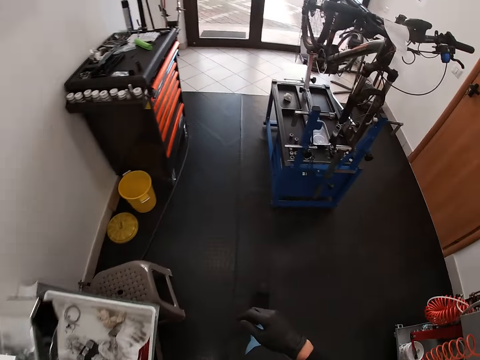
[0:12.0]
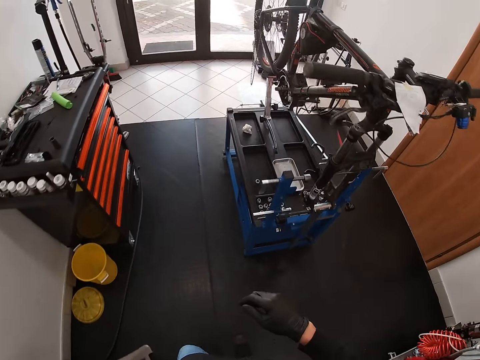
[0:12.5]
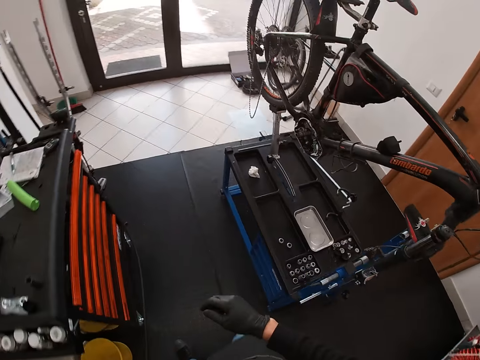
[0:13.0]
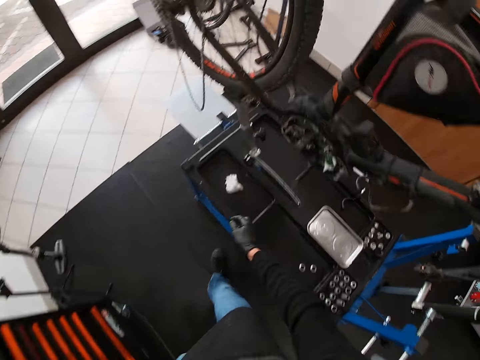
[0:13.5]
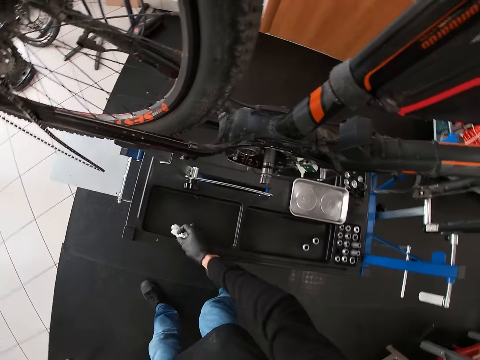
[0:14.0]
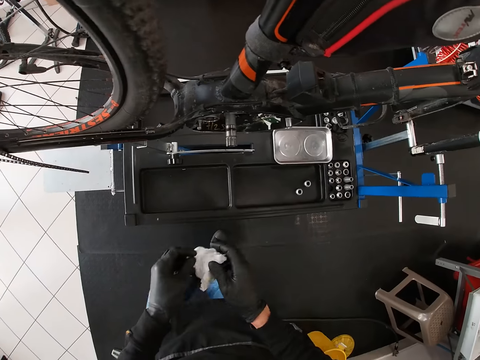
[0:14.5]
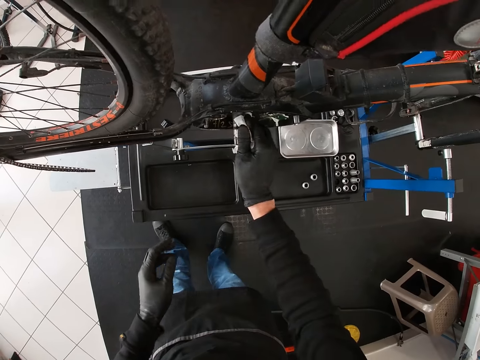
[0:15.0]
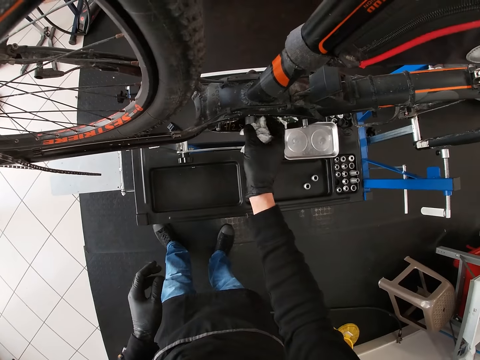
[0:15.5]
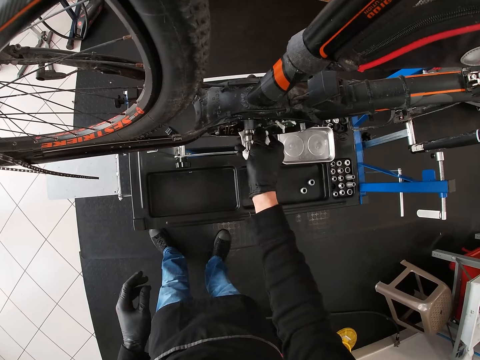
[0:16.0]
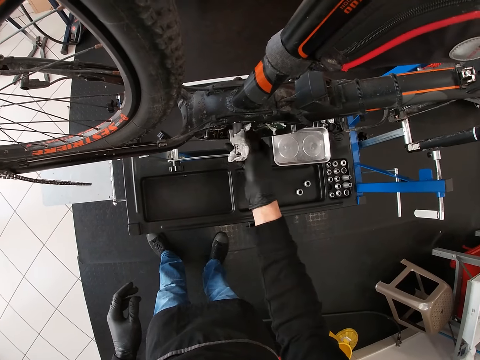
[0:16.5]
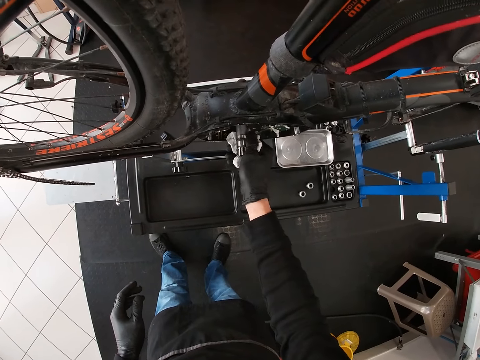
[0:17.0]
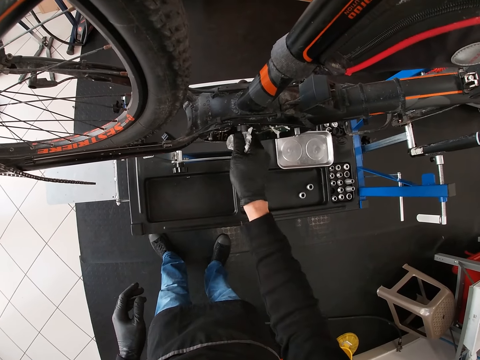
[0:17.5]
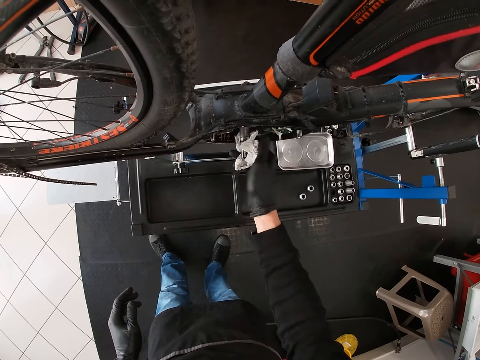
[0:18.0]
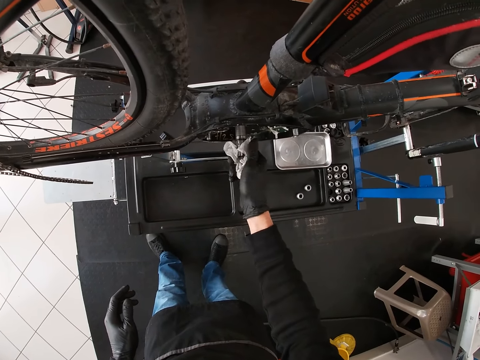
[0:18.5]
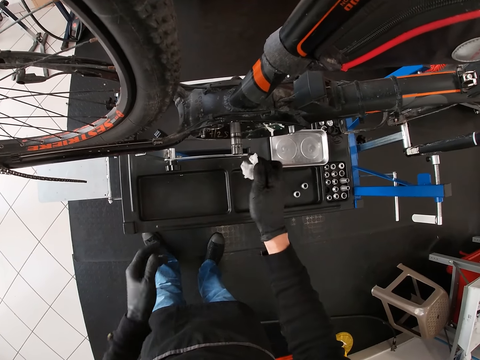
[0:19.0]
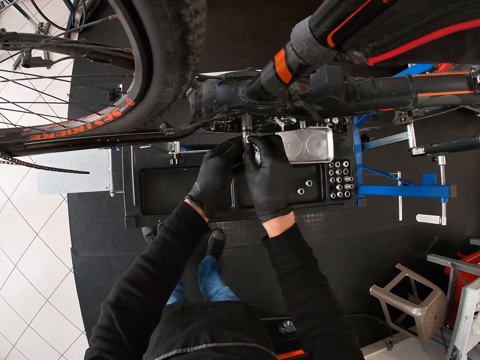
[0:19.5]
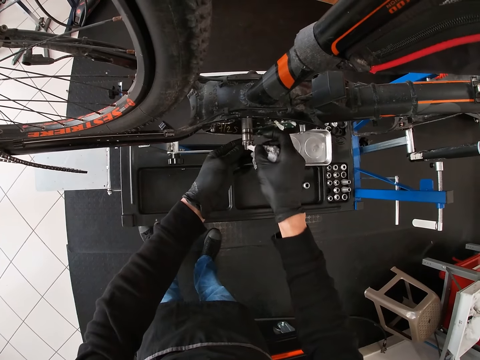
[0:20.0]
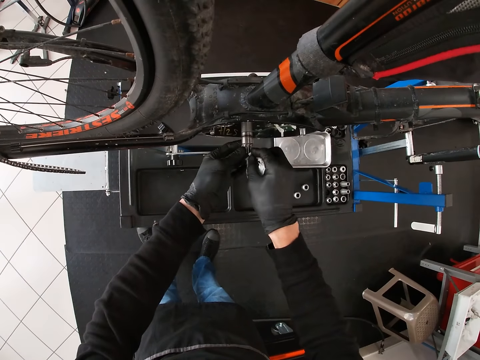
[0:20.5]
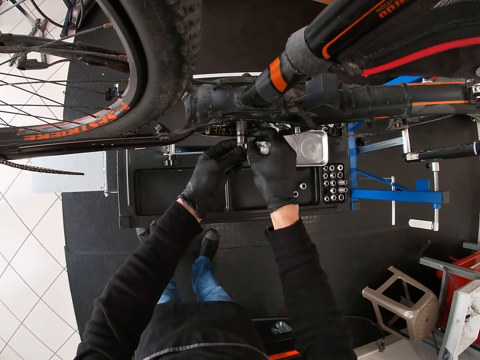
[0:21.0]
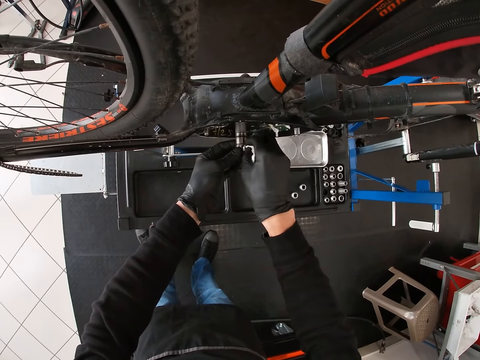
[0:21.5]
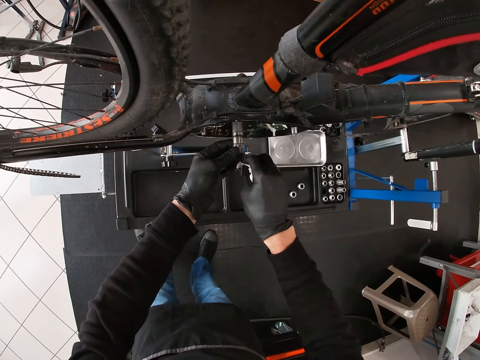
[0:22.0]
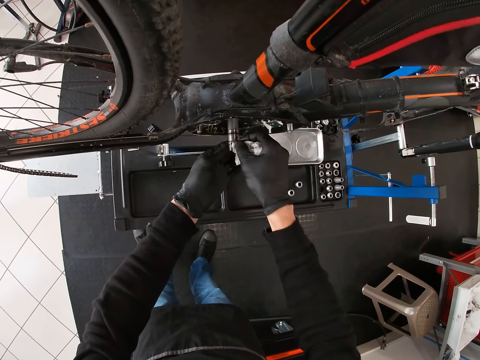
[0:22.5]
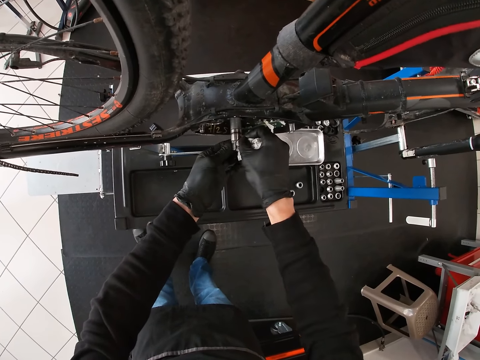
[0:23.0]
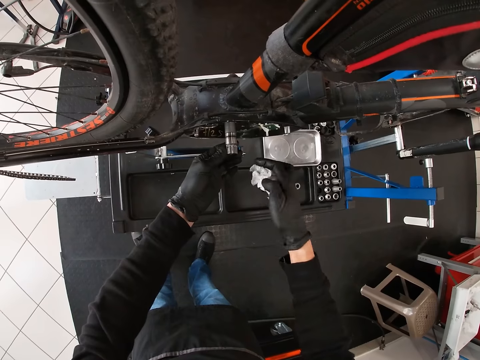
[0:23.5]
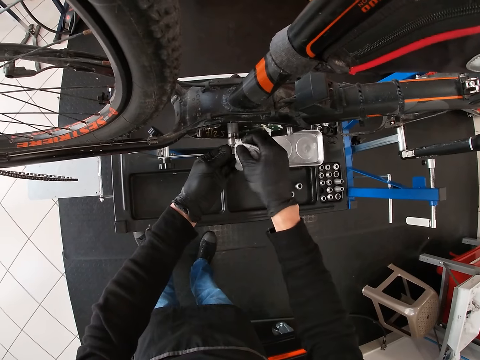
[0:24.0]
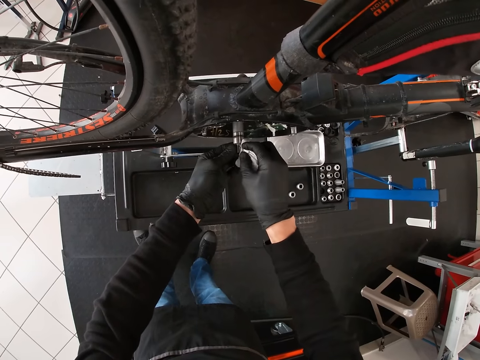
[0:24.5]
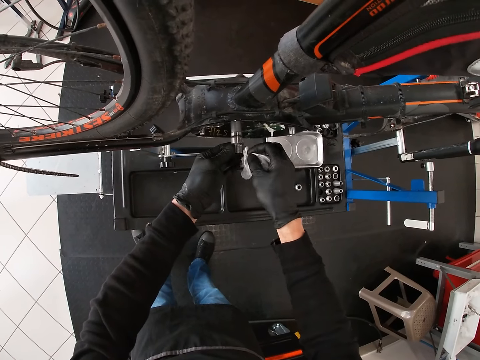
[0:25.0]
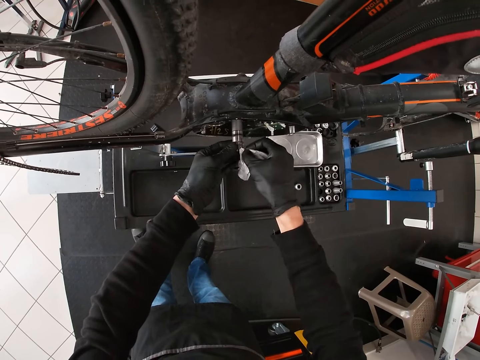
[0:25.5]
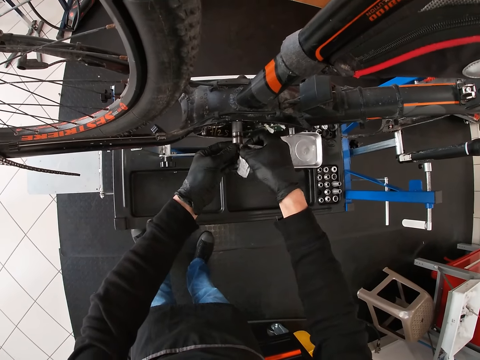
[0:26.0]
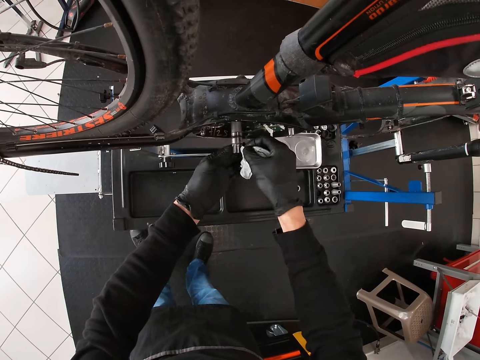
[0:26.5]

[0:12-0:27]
The camera wearer picks up a tissue paper on a workbench with his right hand. He holds the tissue paper with both hands. He cleans the bicycle spindle with the tissue paper in his right hand. He holds the bicycle spindle with his left hand.

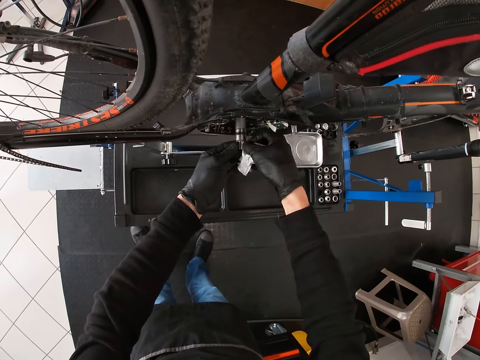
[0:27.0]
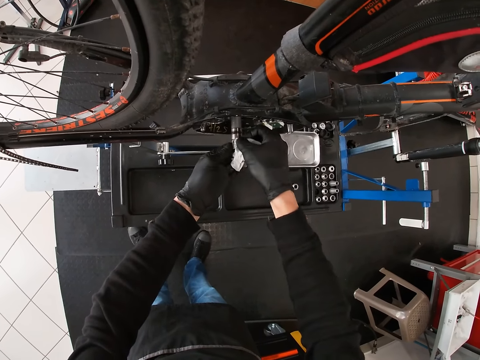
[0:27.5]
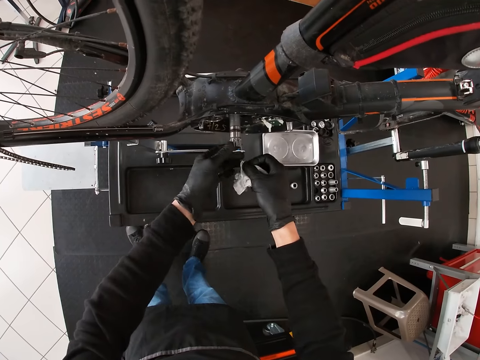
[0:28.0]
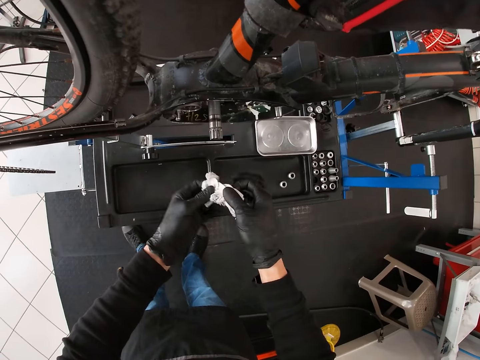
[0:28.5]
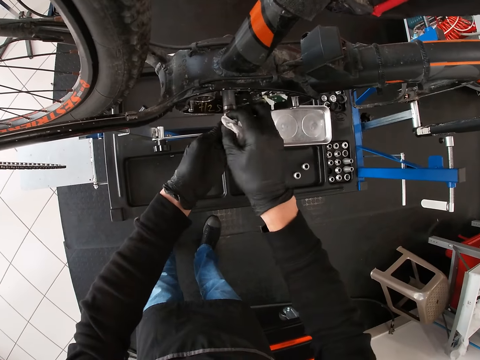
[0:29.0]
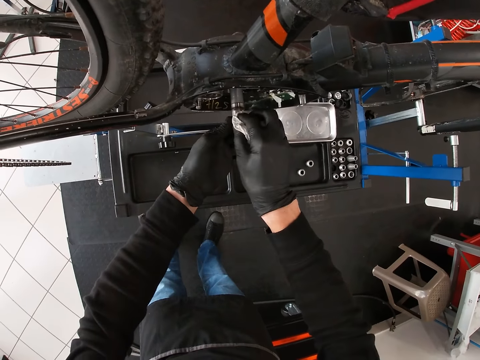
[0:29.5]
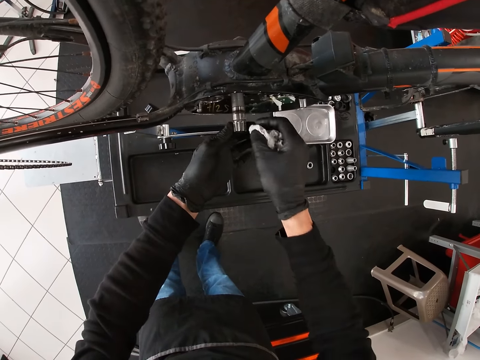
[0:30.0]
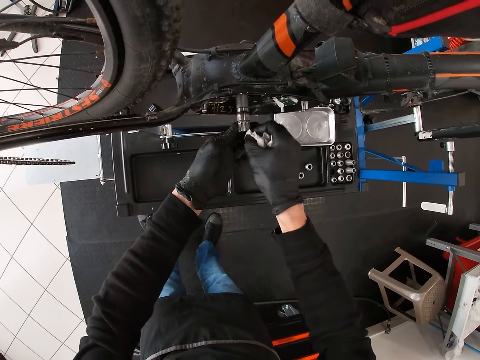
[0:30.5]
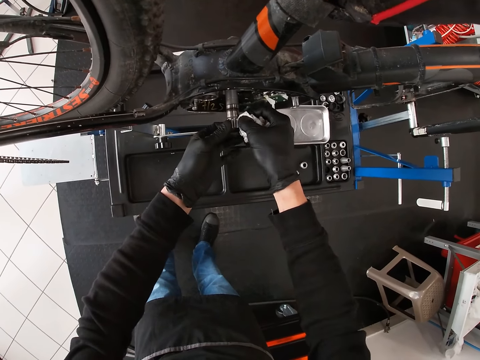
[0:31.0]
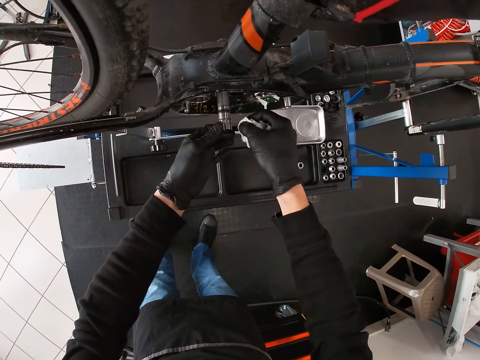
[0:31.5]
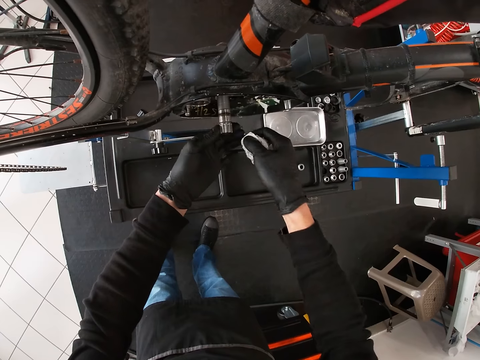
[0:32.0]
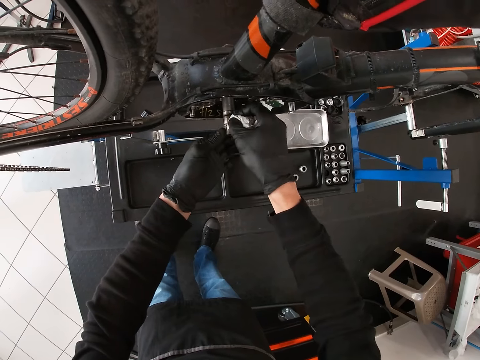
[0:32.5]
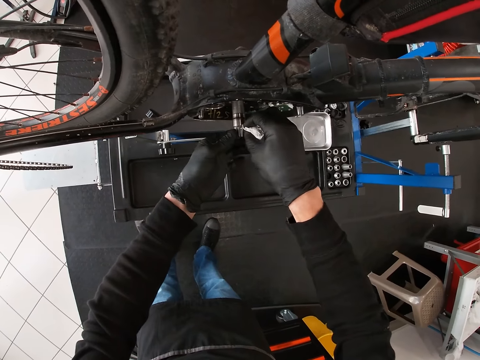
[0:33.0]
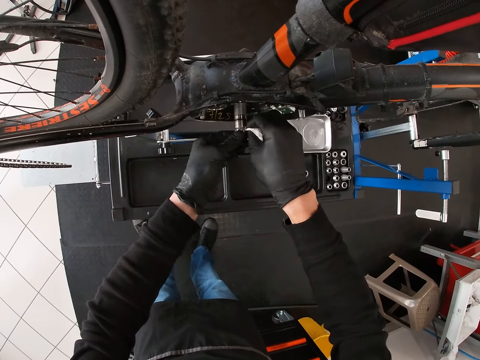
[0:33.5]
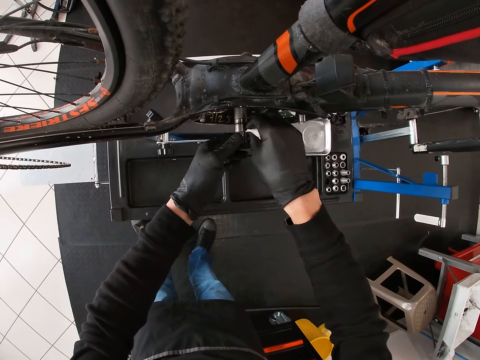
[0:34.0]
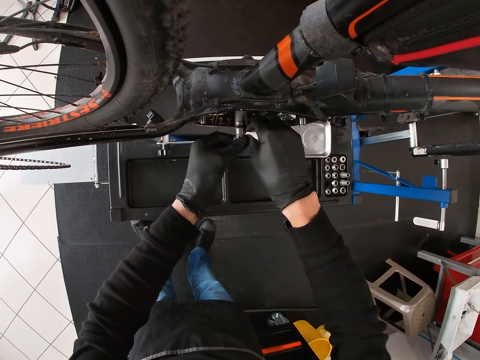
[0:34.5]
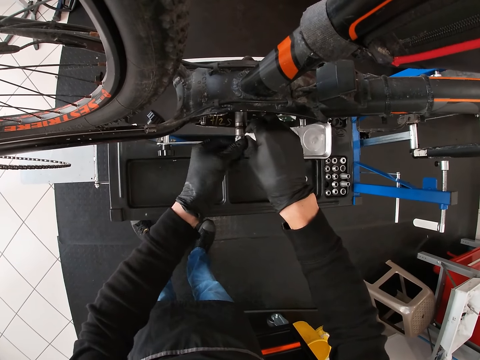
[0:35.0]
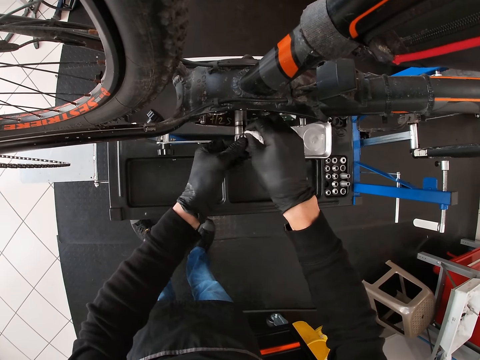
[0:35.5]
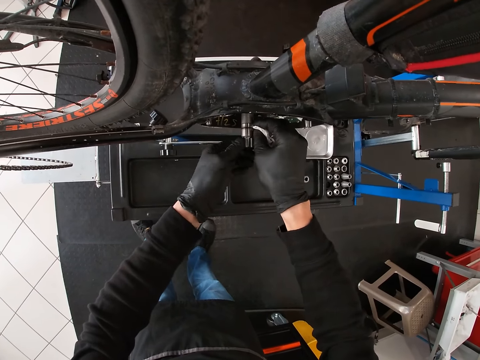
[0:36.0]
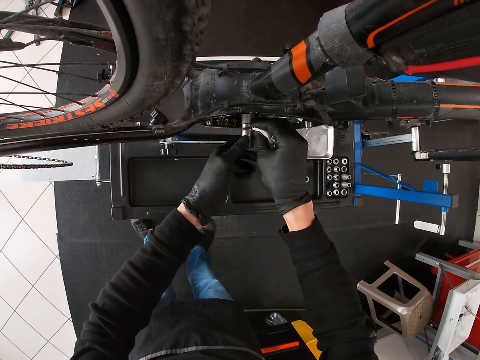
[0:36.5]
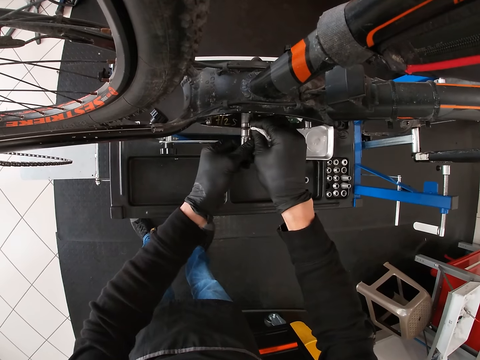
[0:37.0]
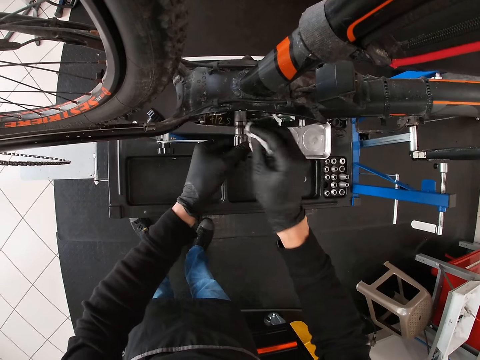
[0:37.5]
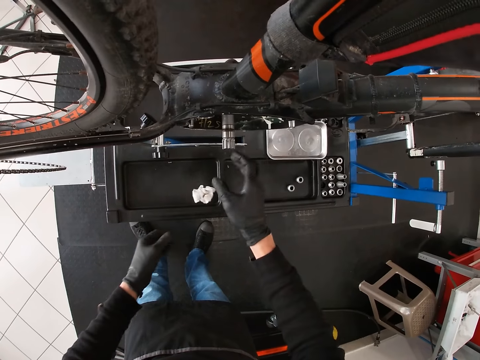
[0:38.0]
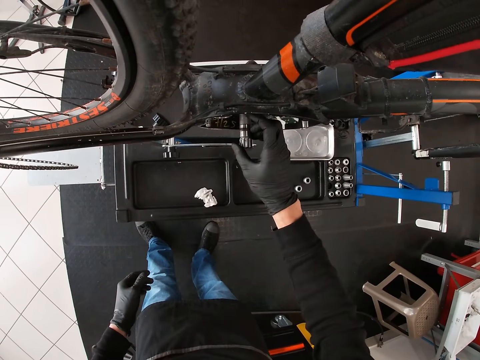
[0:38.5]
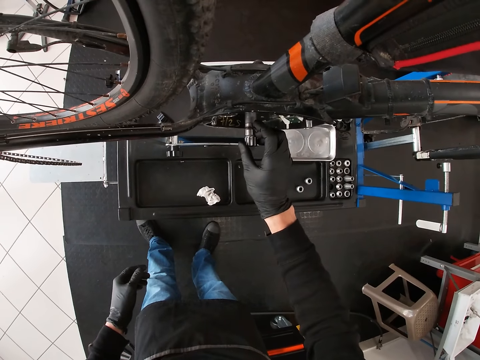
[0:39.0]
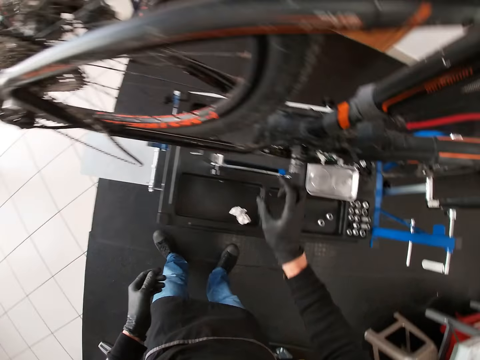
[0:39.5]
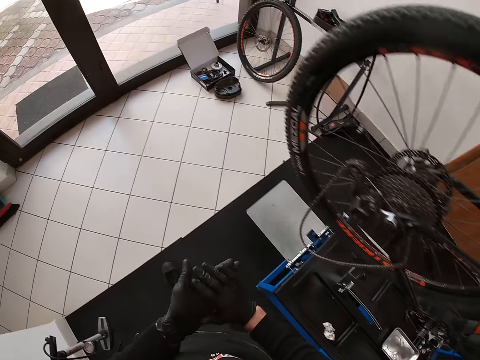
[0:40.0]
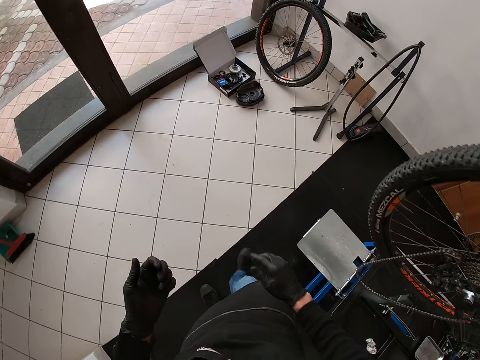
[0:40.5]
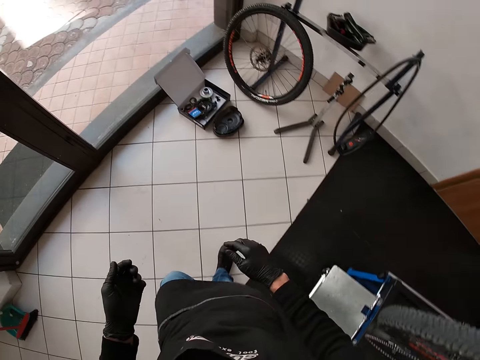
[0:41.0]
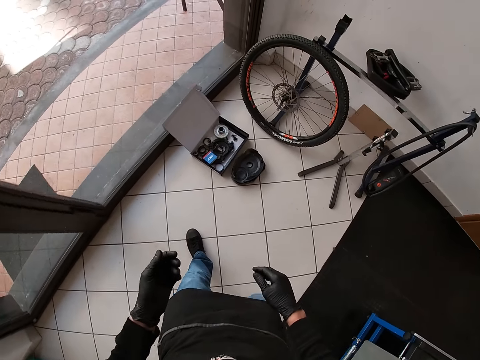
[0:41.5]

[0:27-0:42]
The camera wearer drops the tissue paper on the workbench with his right hand. He walks towards the box of the bicycle parts.
